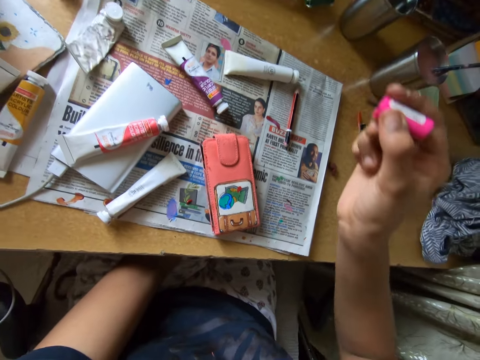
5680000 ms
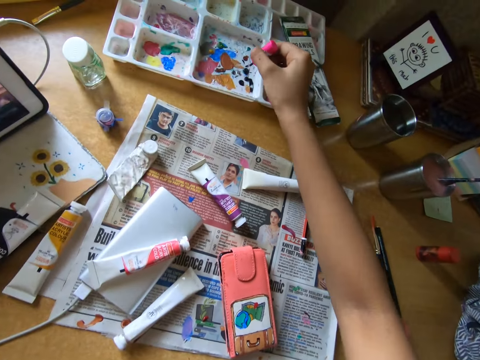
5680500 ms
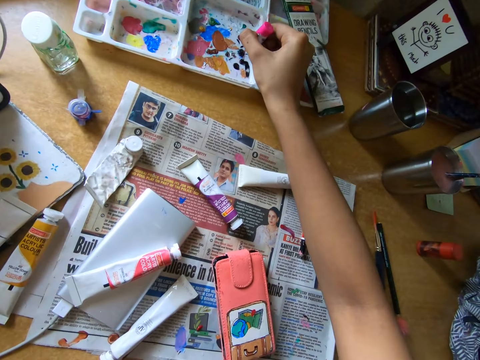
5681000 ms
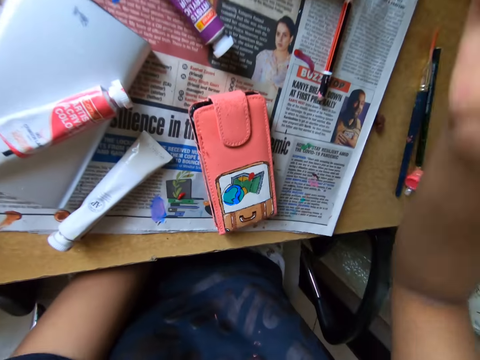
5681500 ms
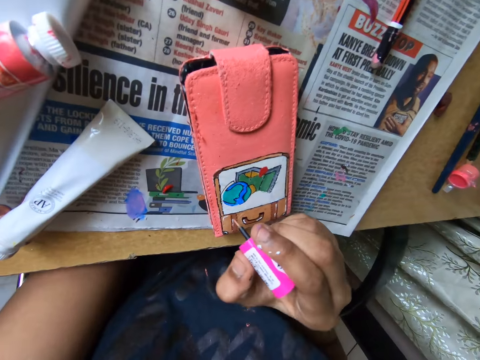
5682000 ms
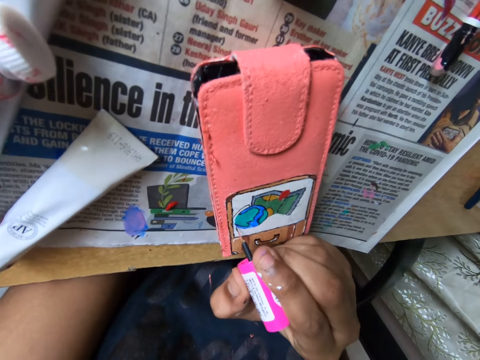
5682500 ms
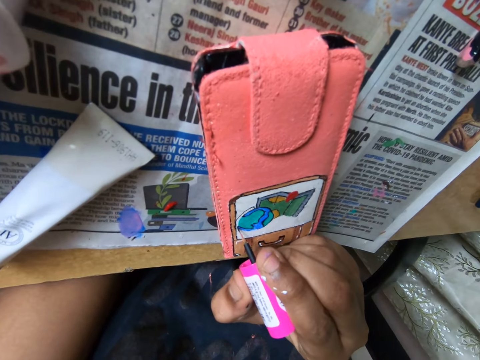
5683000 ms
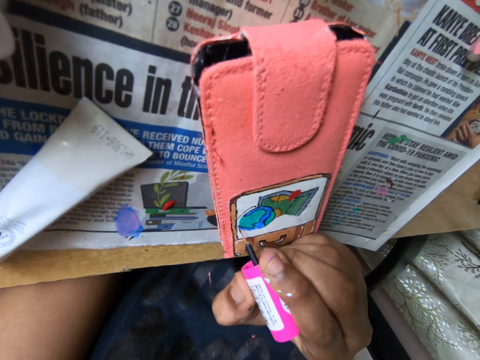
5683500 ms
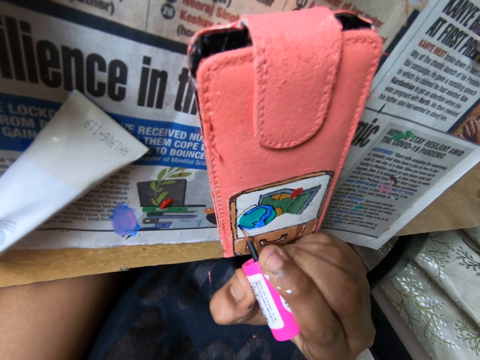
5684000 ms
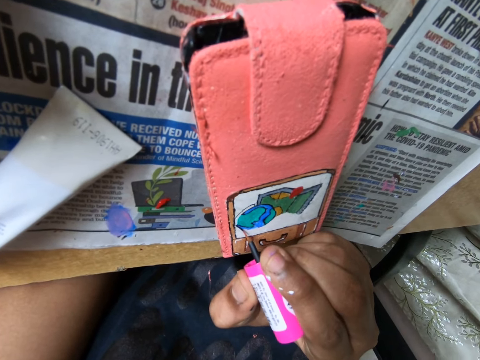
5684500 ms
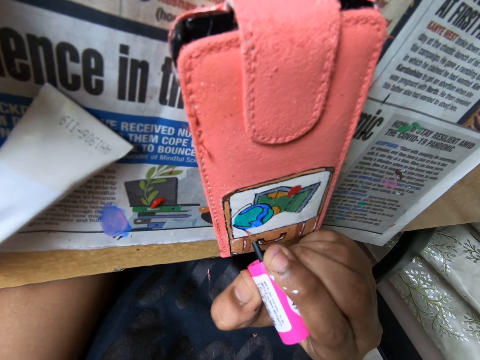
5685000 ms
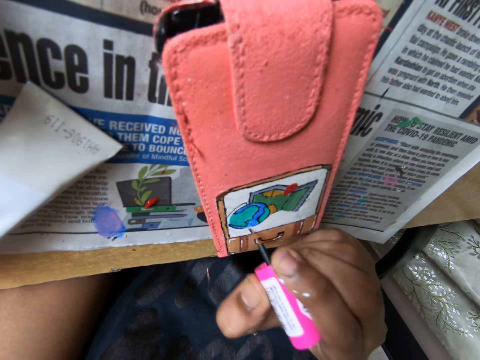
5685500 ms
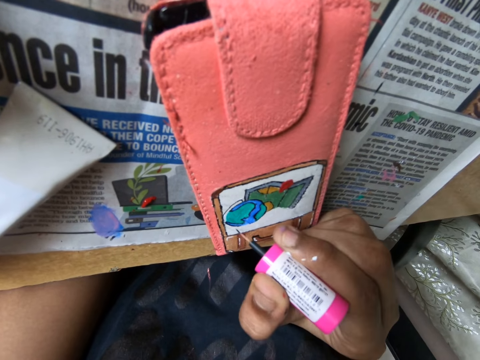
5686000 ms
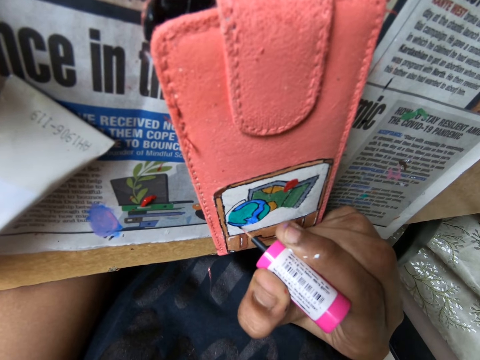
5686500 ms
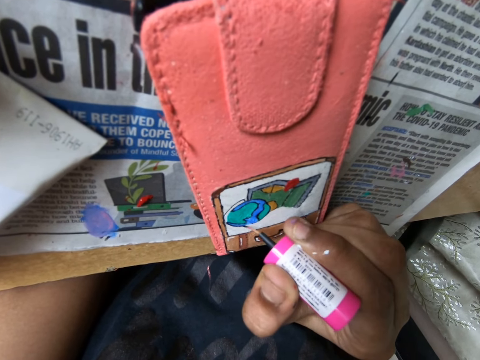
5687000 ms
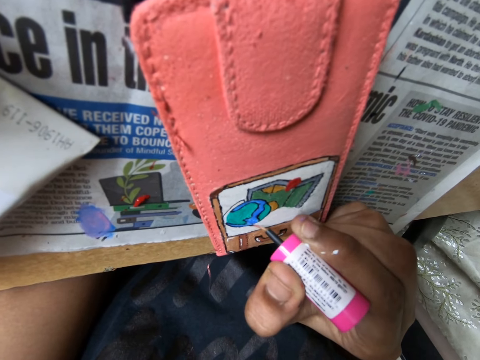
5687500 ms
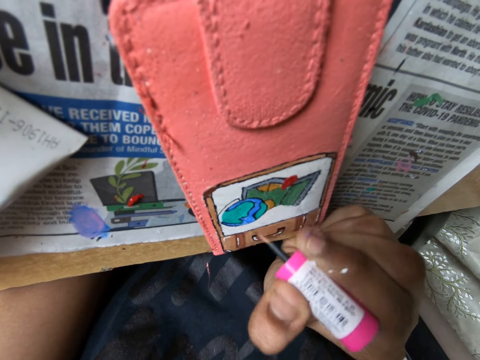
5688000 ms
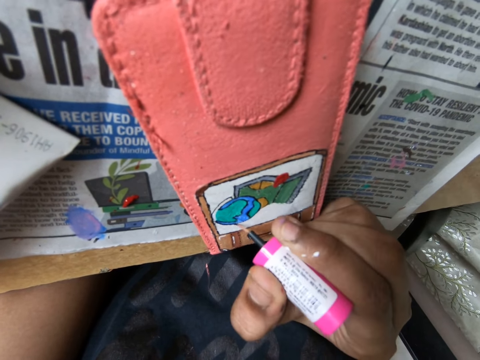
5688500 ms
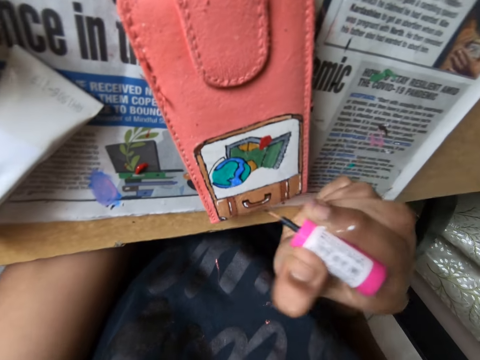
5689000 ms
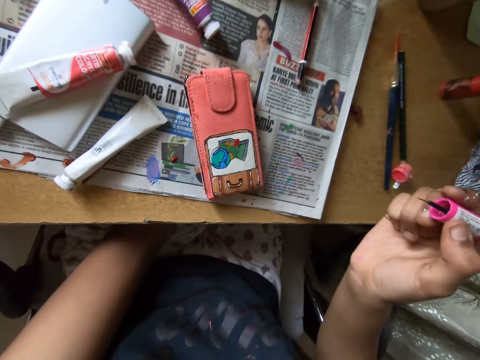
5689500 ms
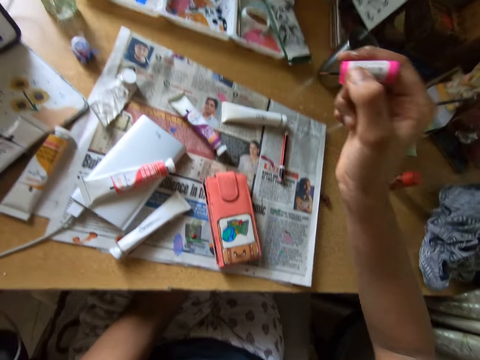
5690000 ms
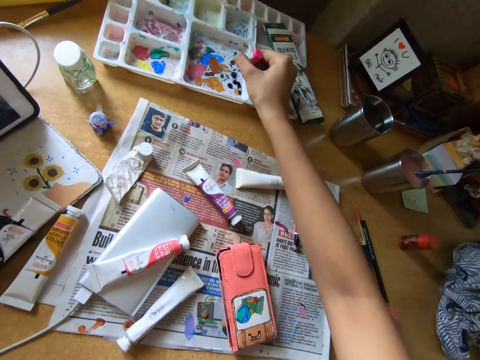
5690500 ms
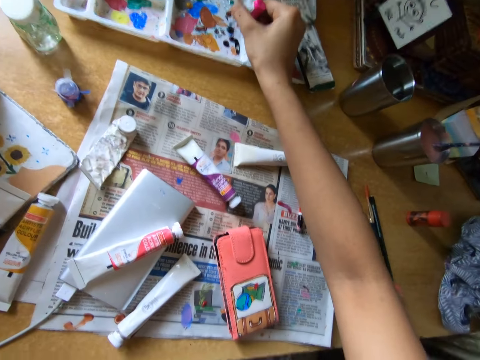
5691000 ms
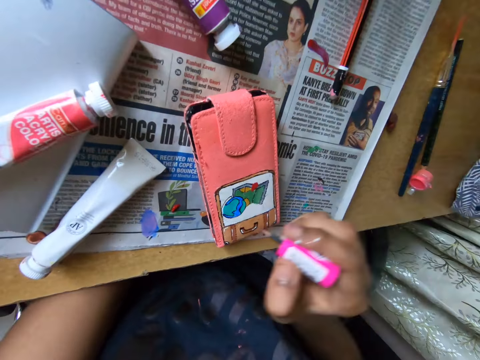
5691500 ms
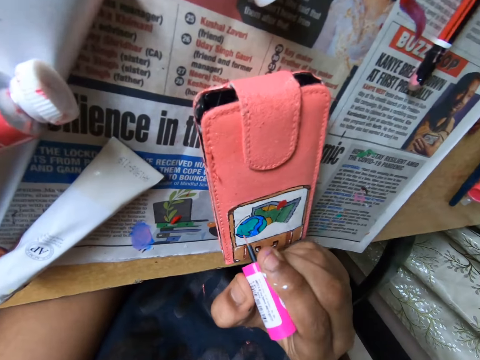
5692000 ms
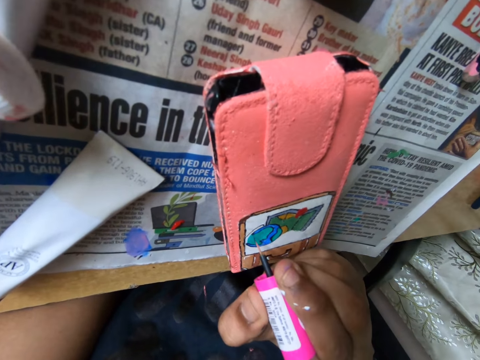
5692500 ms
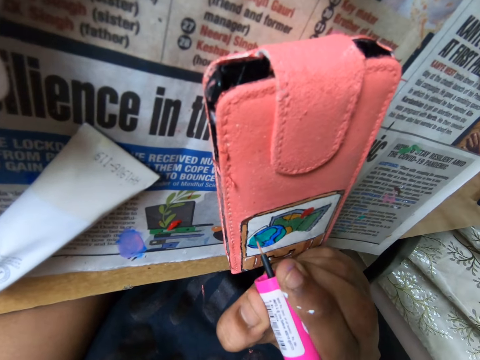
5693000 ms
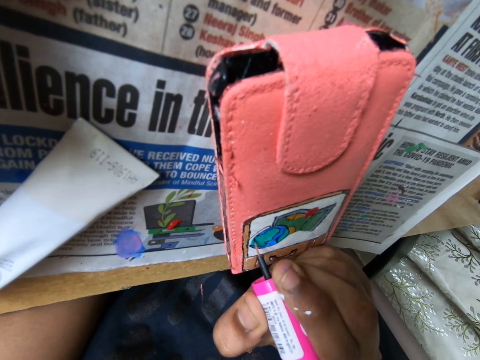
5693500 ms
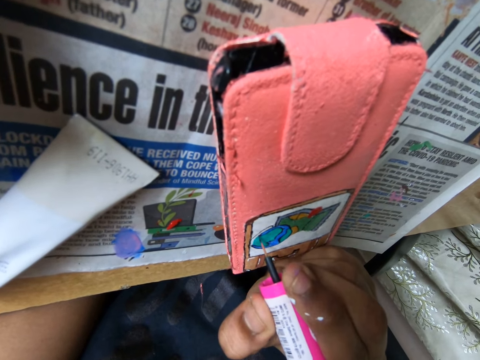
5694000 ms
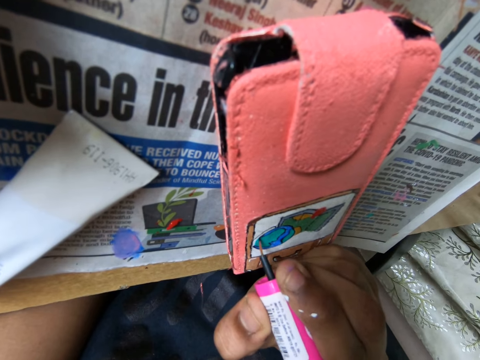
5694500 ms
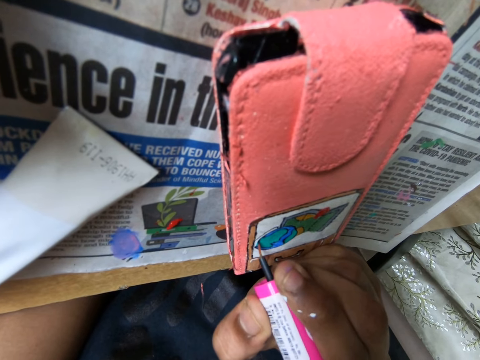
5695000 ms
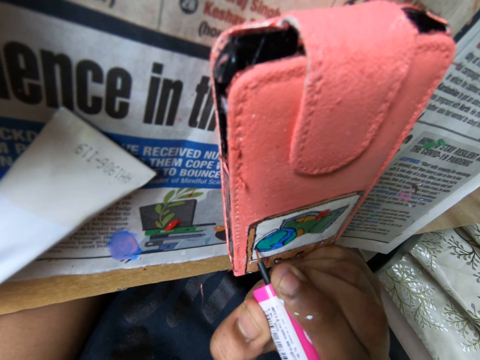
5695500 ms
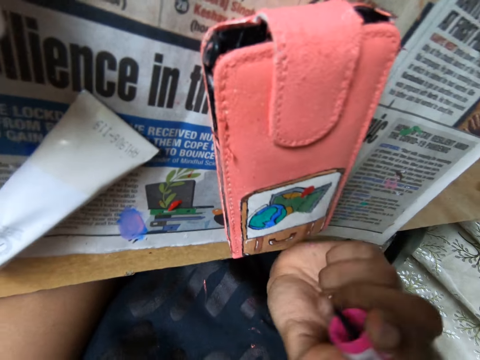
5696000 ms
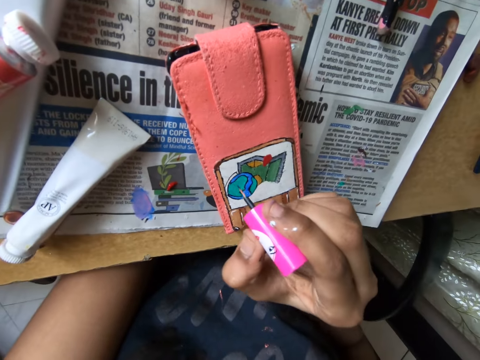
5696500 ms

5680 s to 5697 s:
The camera wearer dabs the paint brush on a paint set on the table with her right hand. She paints on the phone case on the table with the paint brush in her right hand. She dabs the paint brush on the paint tray on the table with her right hand. She paints on the phone case on the table with the paint brush in her right hand.

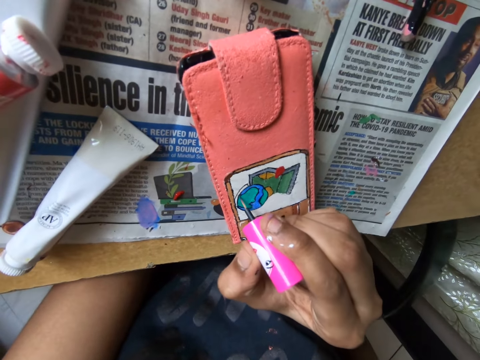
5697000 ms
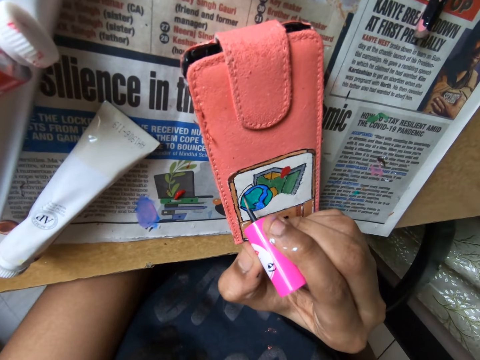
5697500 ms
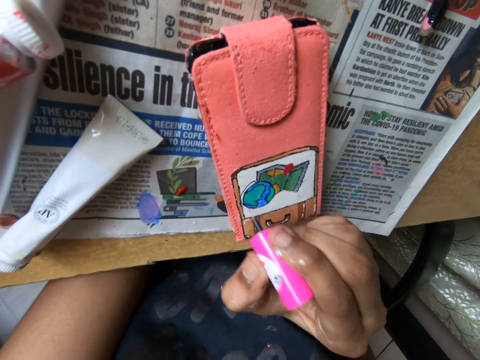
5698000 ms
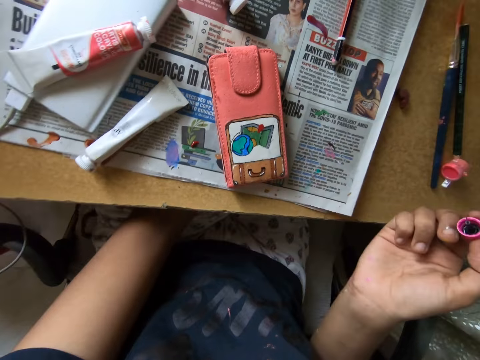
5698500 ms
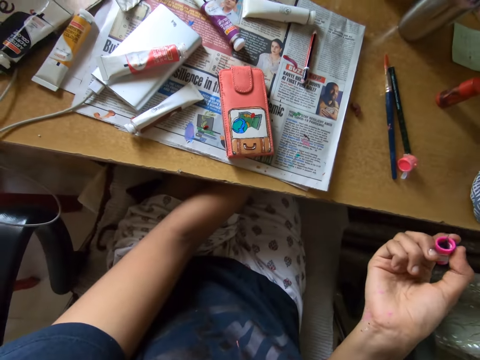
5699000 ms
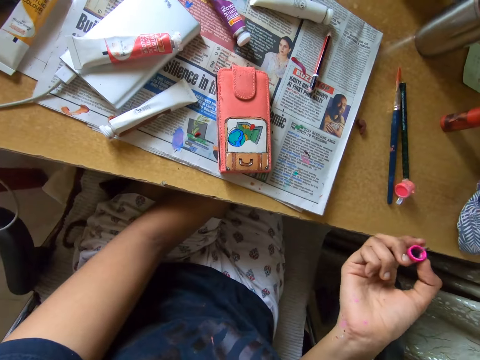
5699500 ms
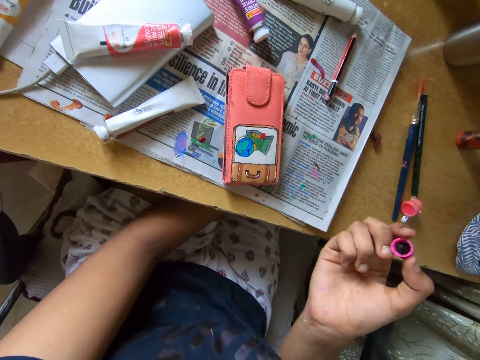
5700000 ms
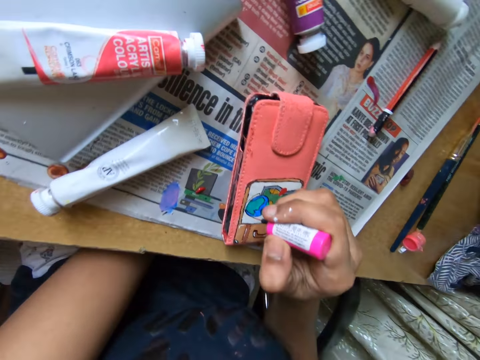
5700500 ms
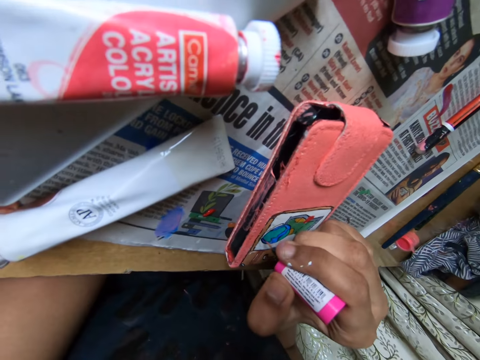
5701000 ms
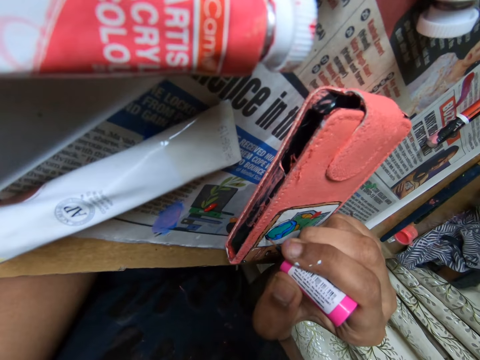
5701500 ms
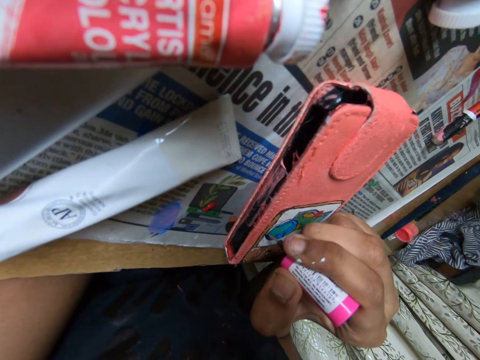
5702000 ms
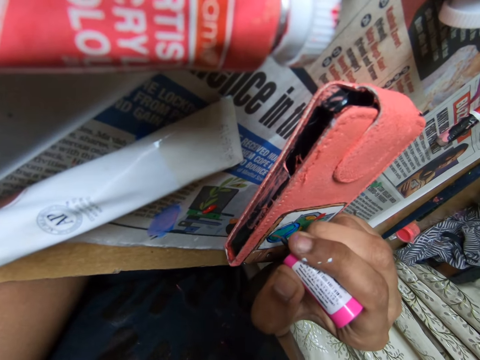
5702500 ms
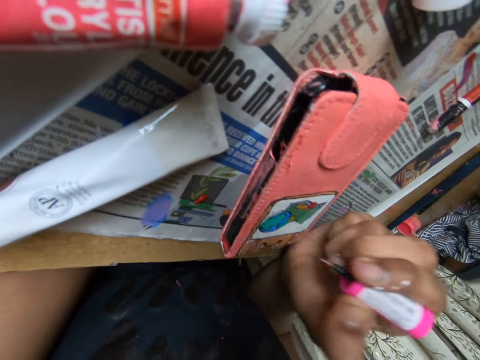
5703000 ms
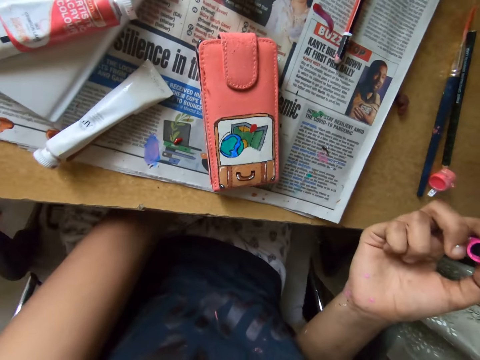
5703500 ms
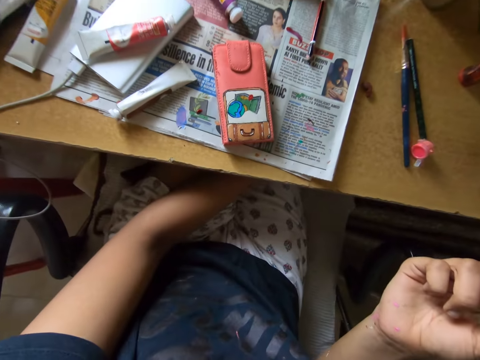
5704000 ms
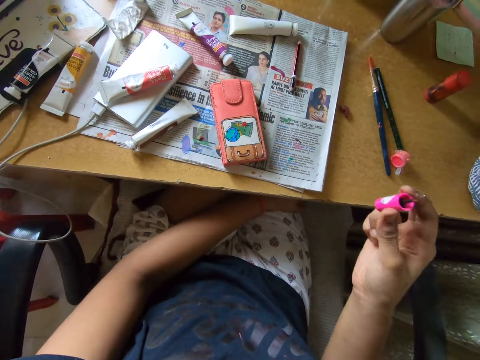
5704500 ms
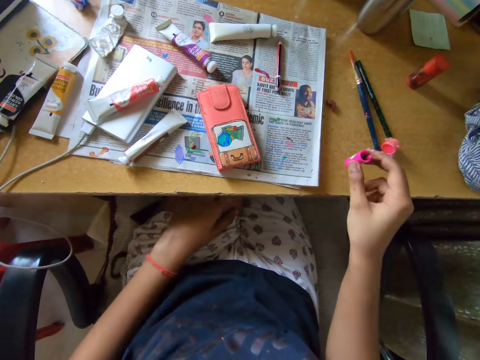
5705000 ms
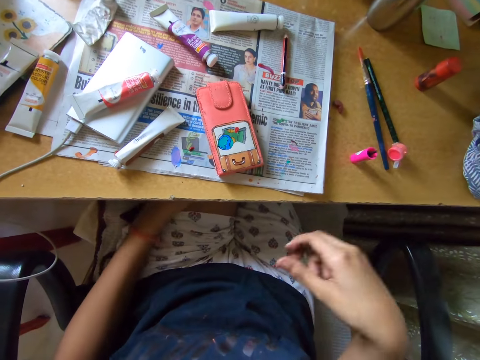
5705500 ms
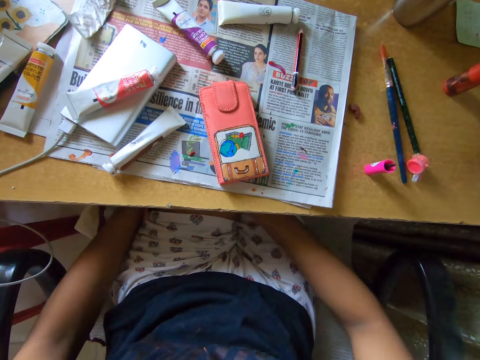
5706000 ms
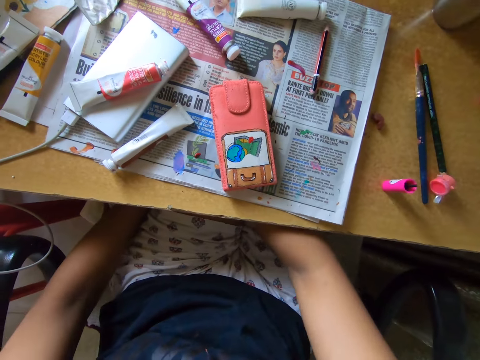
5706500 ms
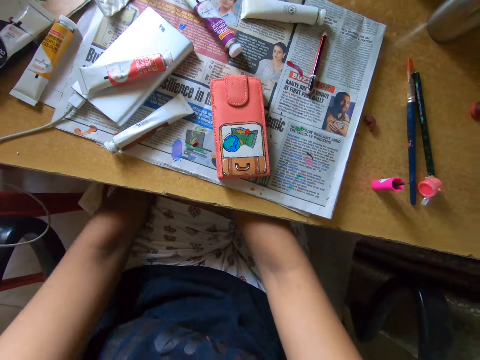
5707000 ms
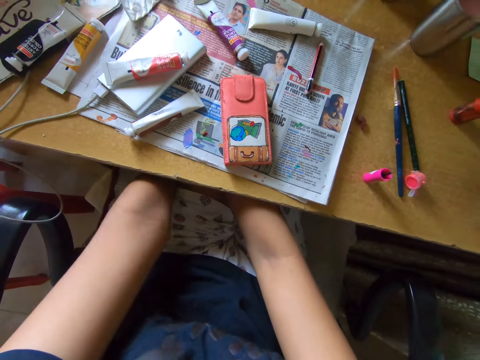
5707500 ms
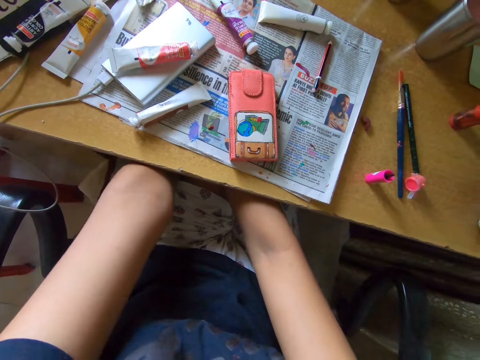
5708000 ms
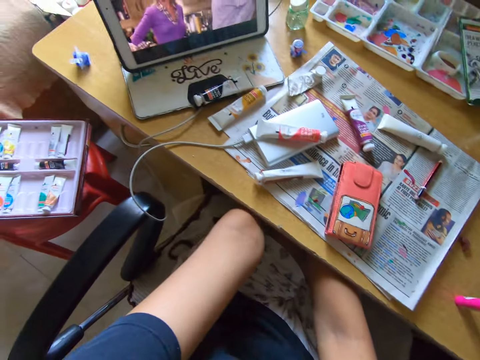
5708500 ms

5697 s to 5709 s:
The camera wearer paints on the phone case on the table with the paint brush in her right hand. She drops the paint brush on the table with her right hand. She puts her hands under the table.
